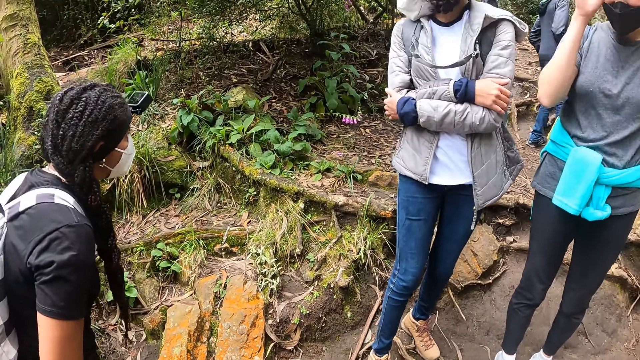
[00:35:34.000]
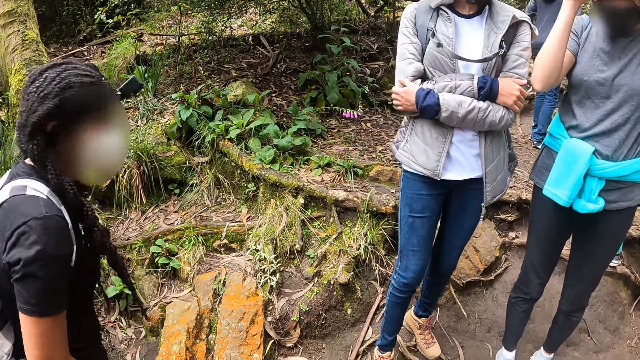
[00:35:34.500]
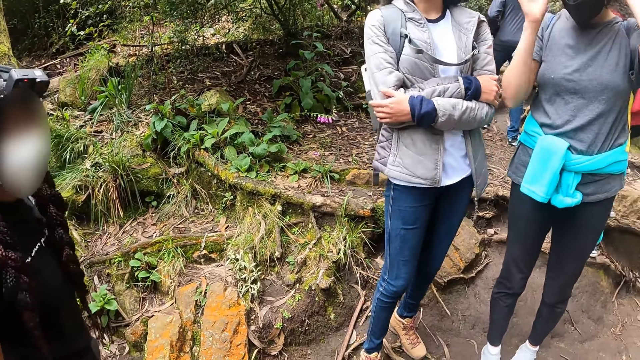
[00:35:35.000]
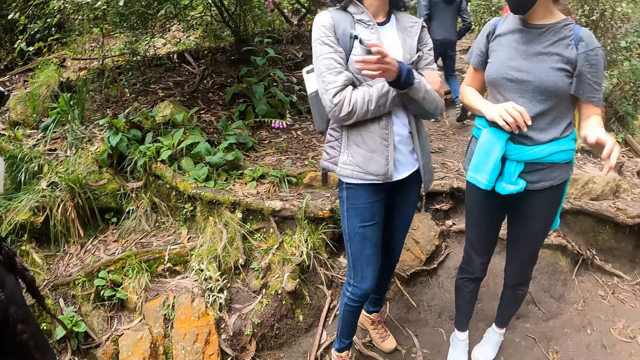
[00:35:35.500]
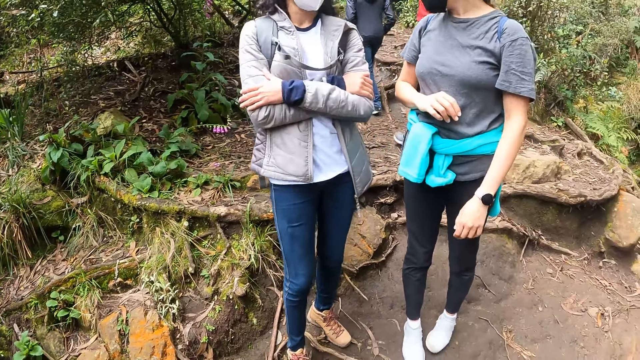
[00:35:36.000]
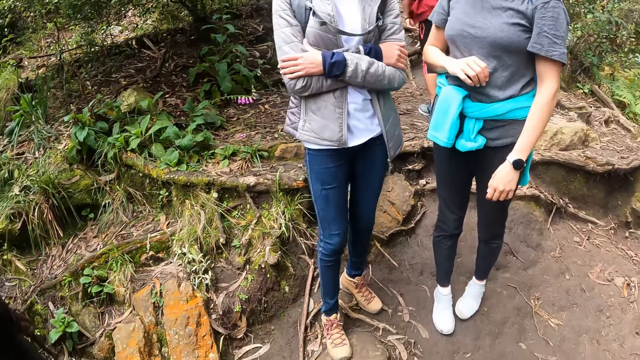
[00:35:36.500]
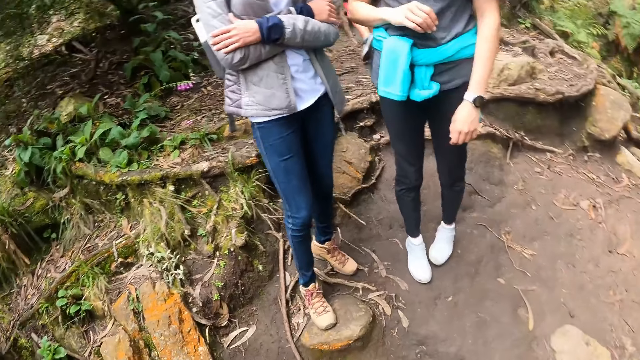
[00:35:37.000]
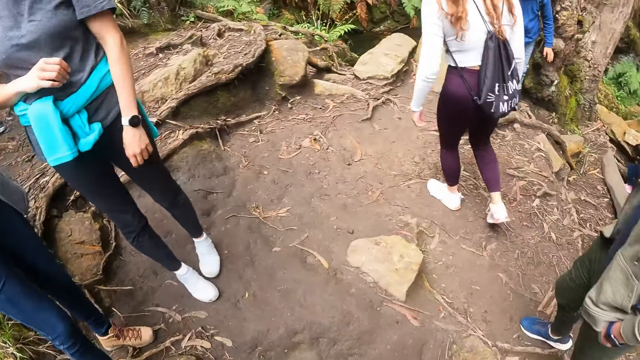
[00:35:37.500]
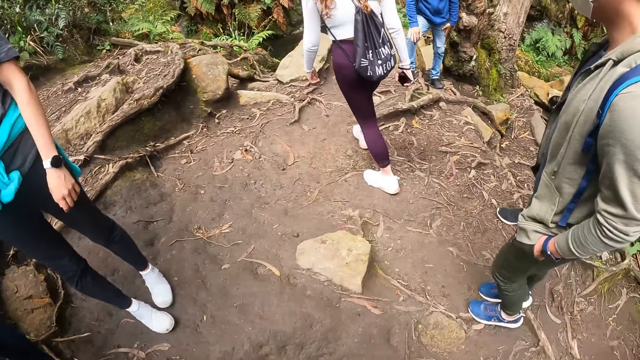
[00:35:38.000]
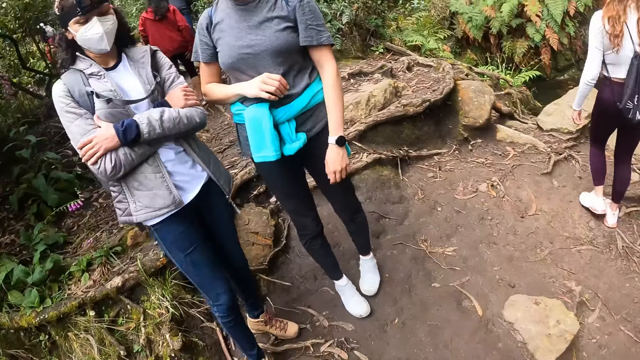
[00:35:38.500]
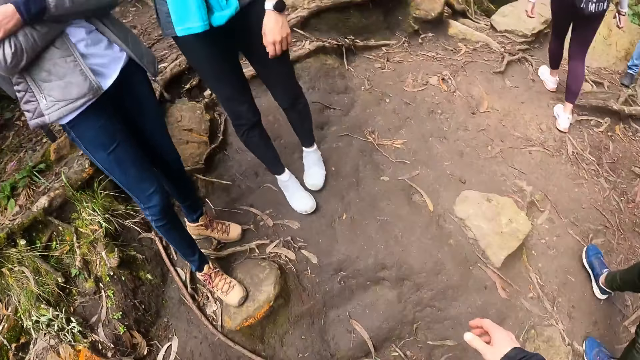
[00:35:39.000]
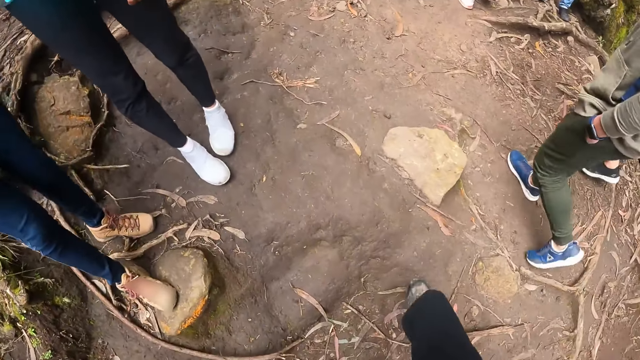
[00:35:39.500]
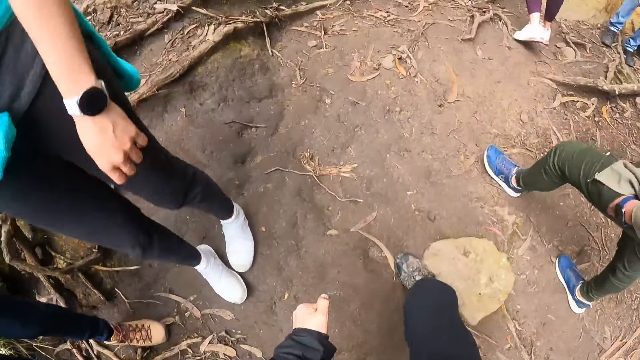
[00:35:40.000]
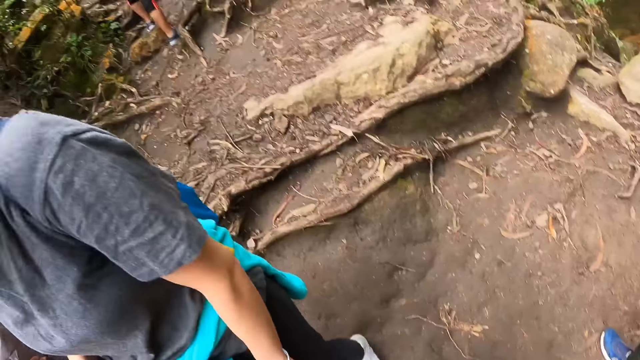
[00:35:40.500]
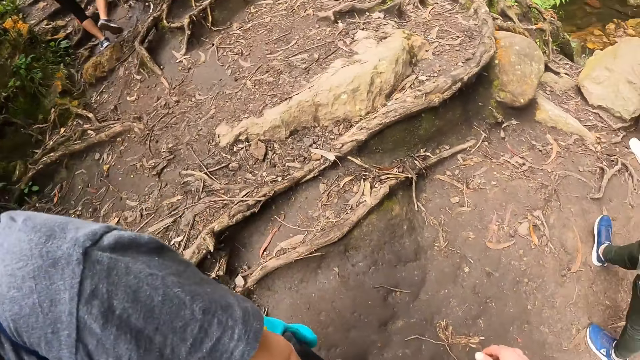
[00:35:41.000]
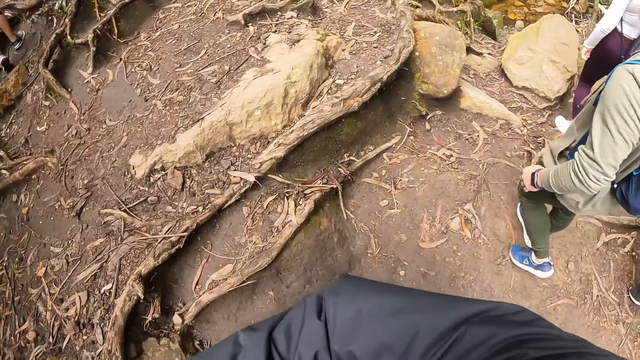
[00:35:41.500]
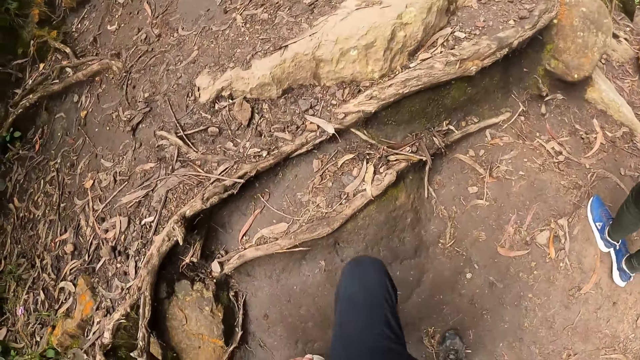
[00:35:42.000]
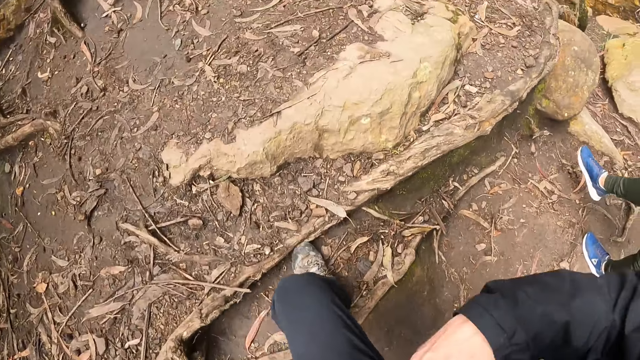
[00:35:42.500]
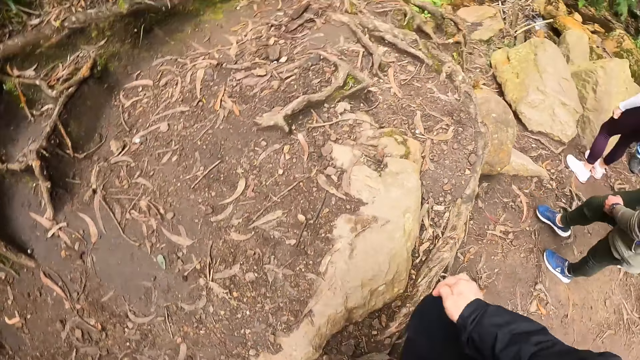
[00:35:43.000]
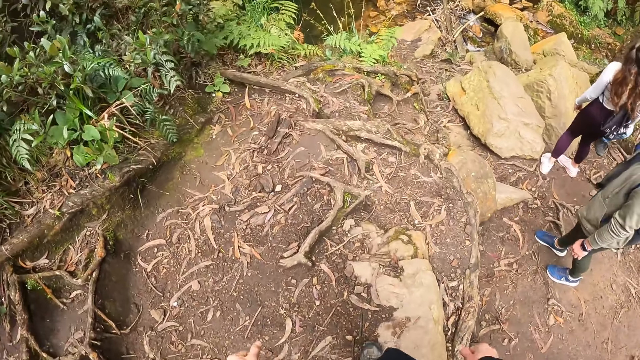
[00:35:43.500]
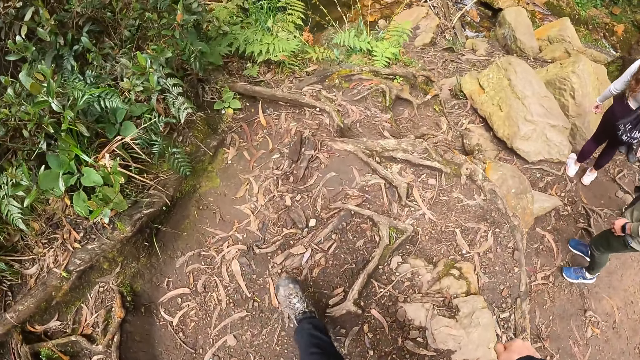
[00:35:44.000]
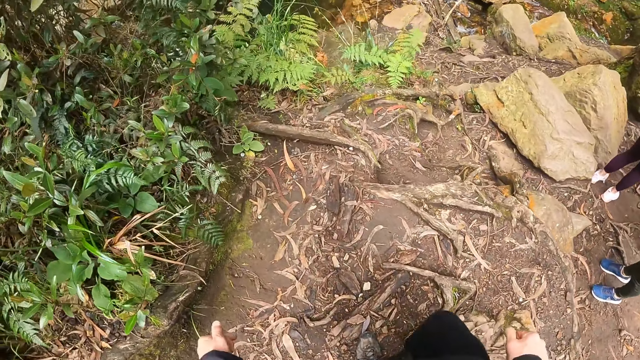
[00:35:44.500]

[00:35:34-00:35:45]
A lady gestures out with her hand. The camera wearer looks around the field. They walk on the field.

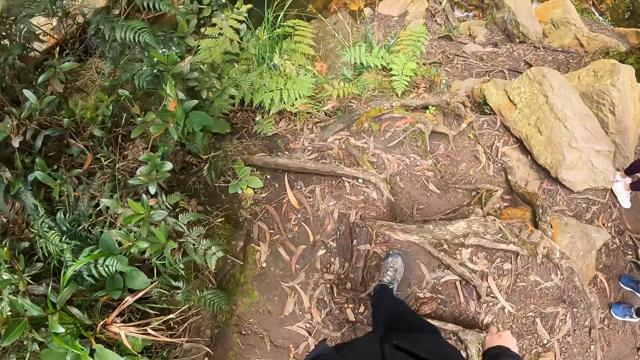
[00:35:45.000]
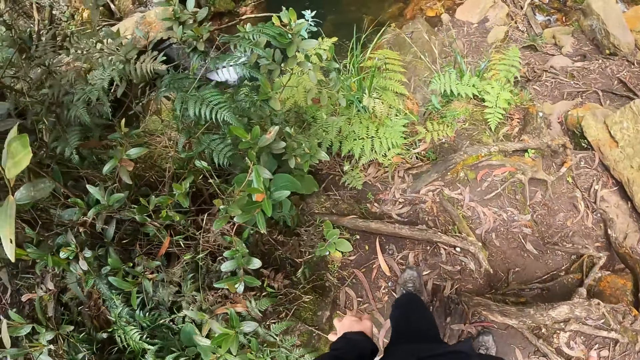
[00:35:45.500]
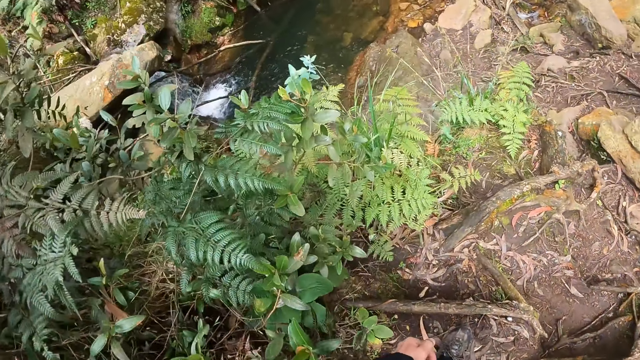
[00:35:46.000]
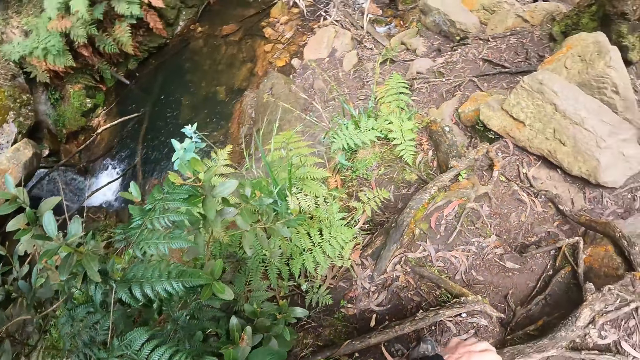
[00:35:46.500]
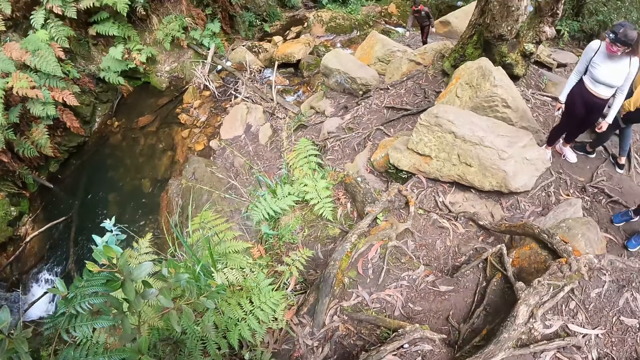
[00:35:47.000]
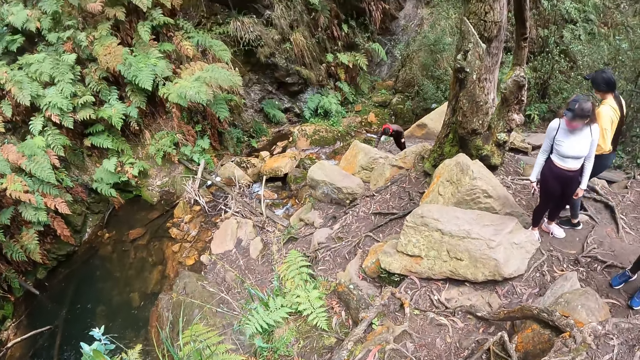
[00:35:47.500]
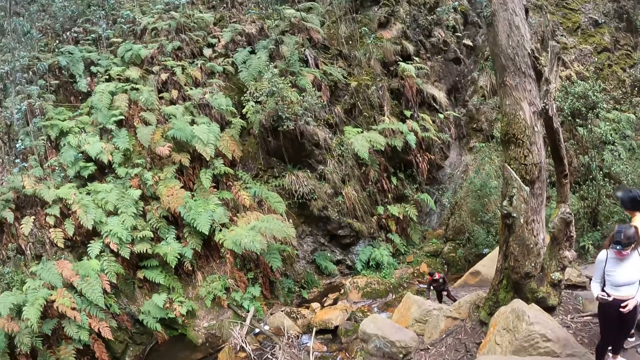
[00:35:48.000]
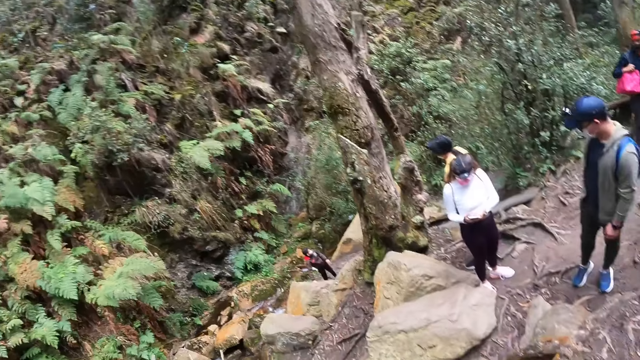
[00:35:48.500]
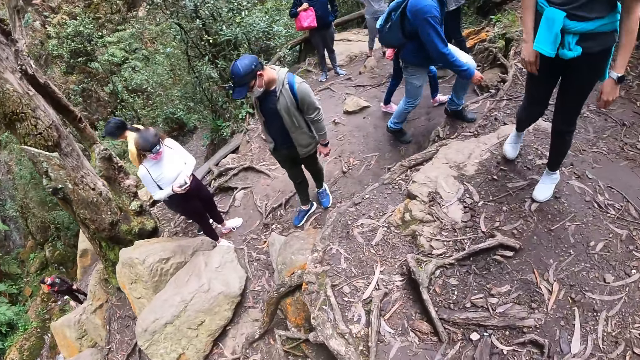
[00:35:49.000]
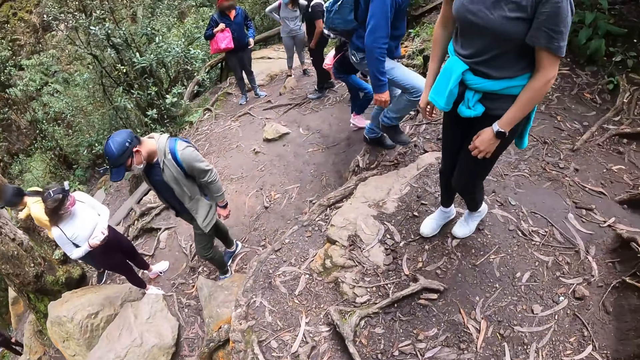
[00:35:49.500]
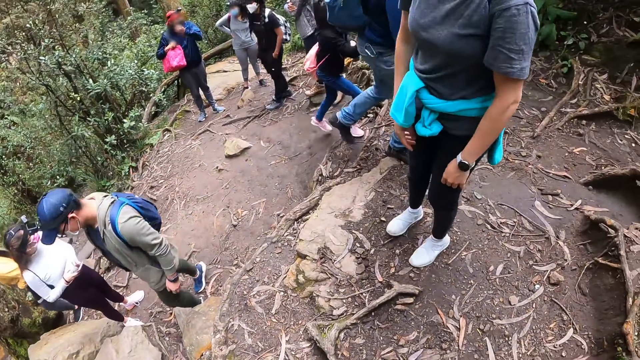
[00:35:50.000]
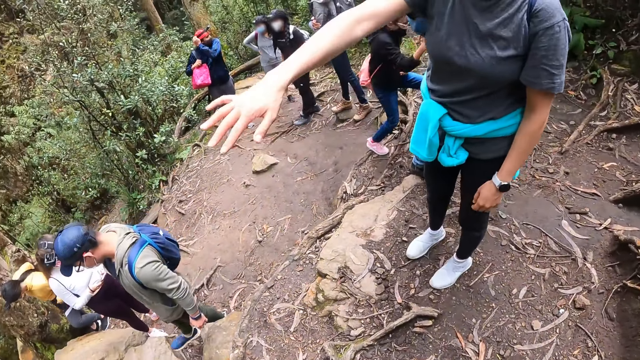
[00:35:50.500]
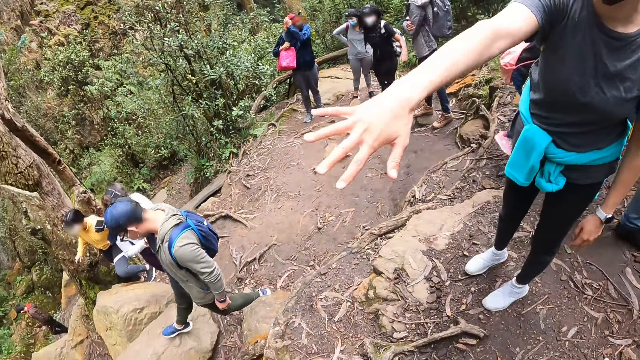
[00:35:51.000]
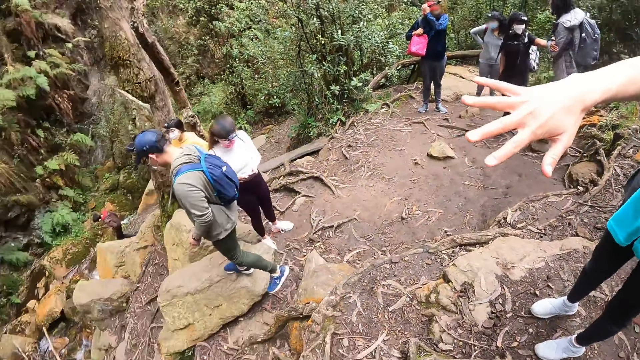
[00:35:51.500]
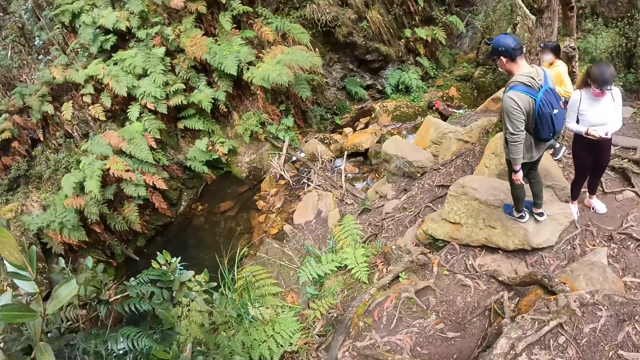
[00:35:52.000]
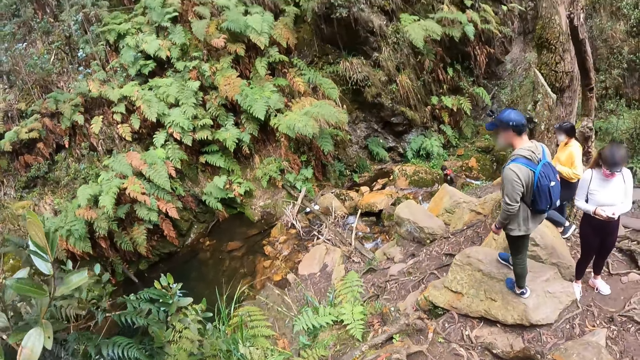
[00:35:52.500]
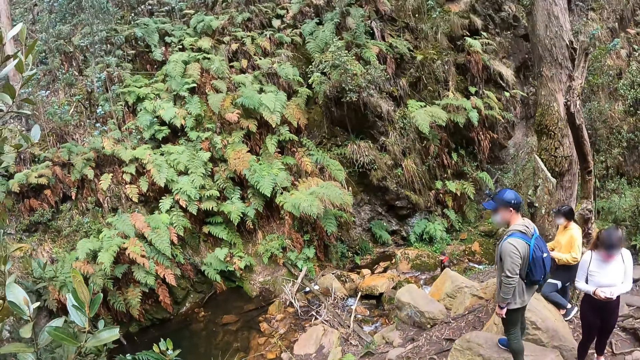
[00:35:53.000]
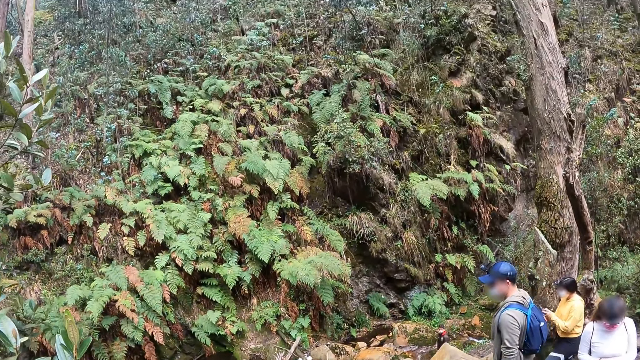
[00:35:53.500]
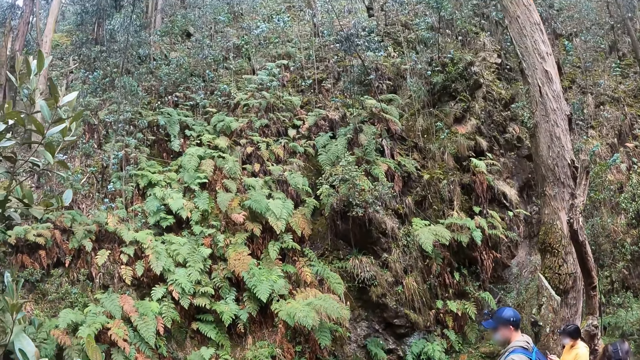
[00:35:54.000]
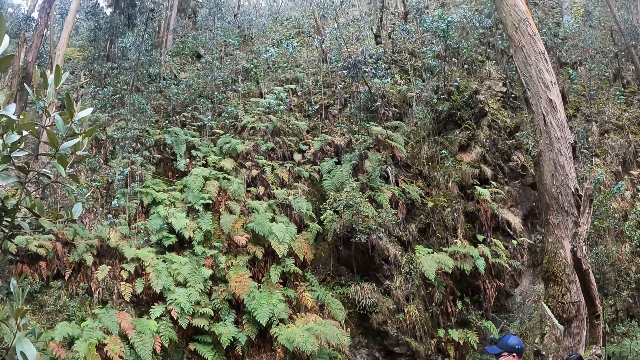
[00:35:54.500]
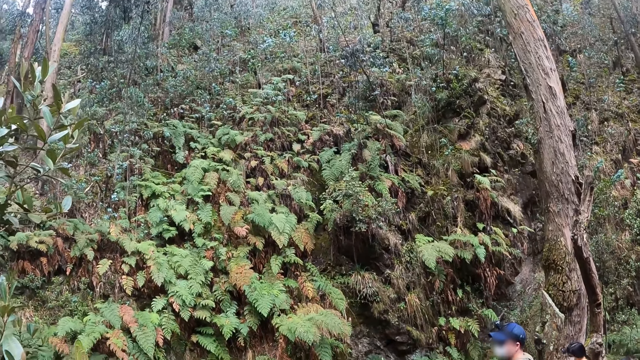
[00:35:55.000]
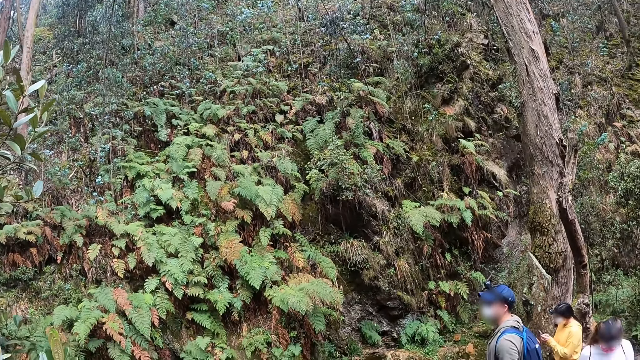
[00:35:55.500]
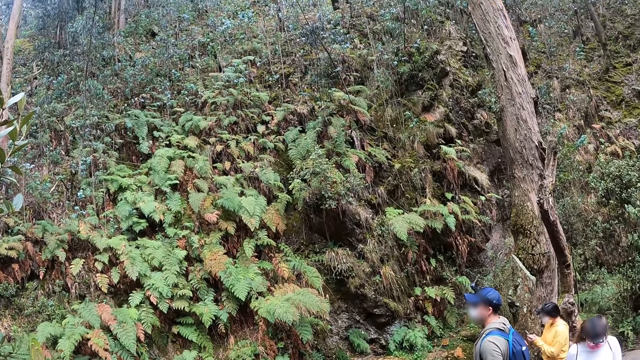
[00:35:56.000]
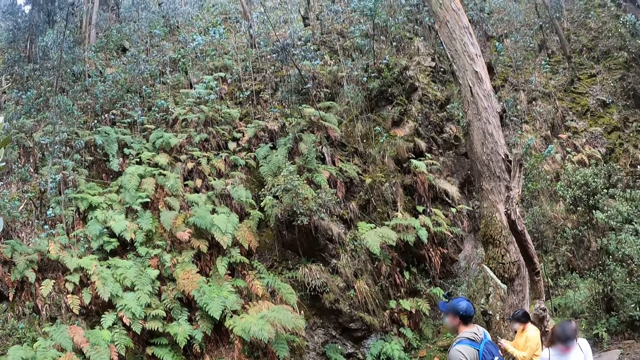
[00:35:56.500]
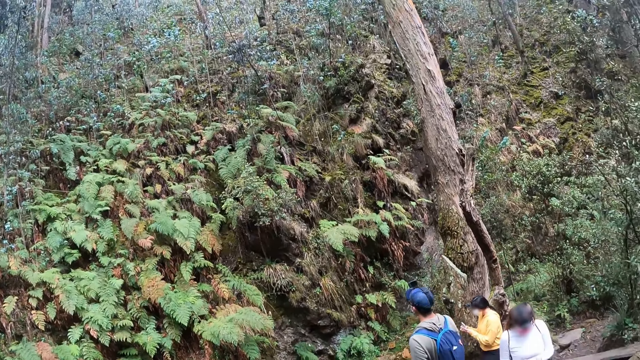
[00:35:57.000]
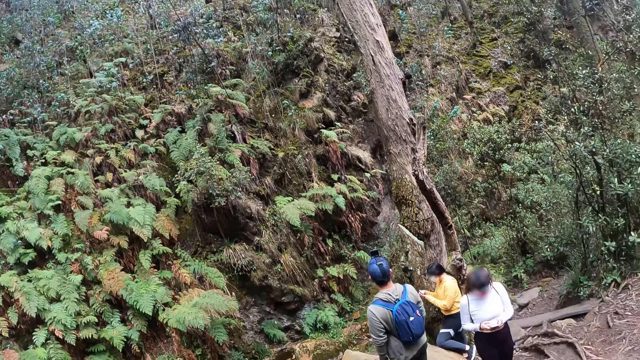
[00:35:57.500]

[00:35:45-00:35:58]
The camera wearer looks around the field. A lady gestures out with her hand. The camera wearer looks around the field.
